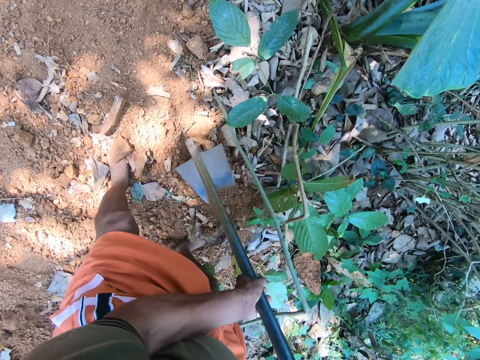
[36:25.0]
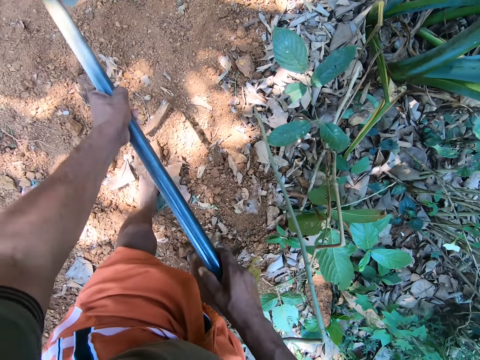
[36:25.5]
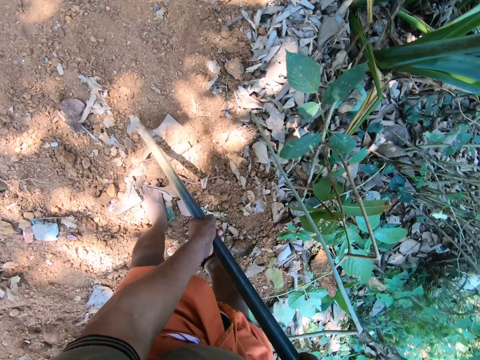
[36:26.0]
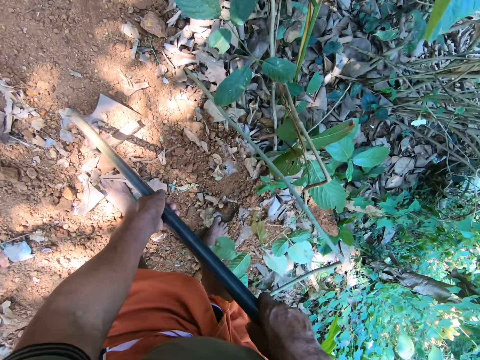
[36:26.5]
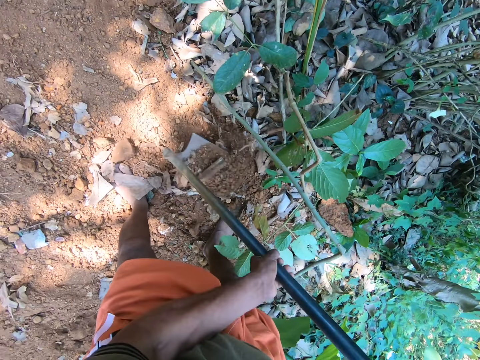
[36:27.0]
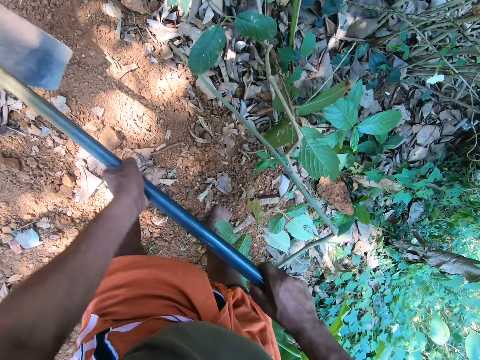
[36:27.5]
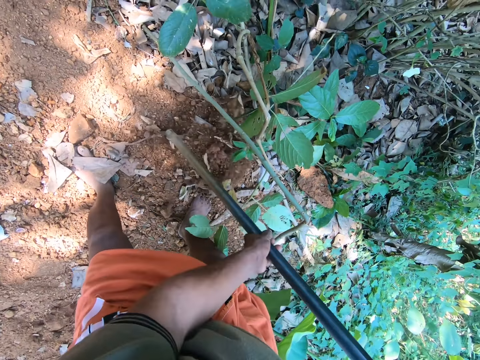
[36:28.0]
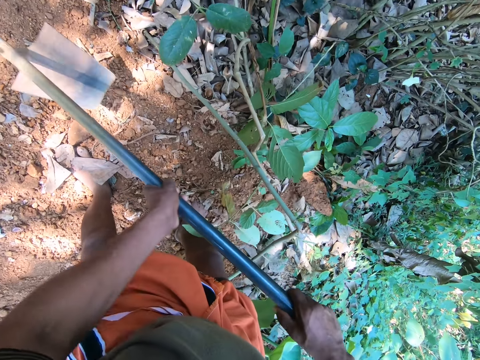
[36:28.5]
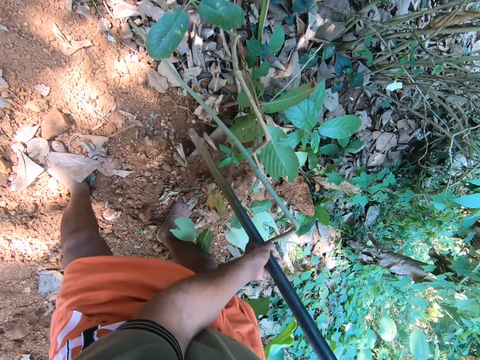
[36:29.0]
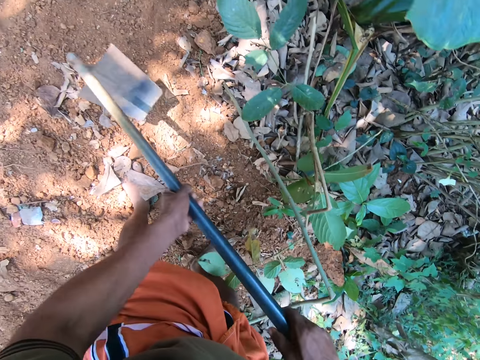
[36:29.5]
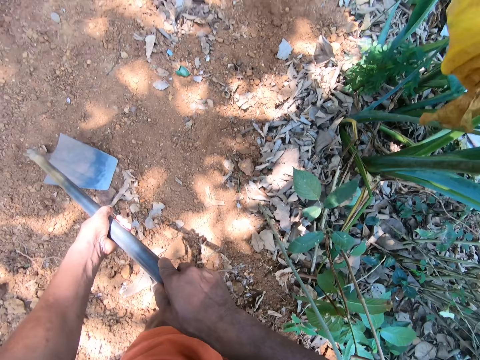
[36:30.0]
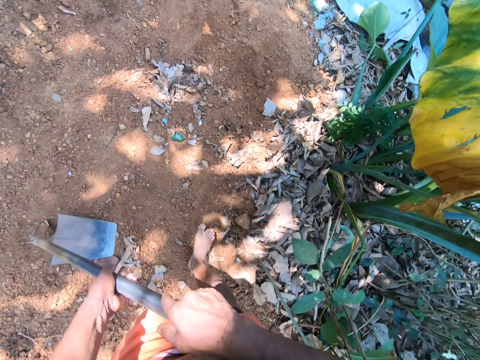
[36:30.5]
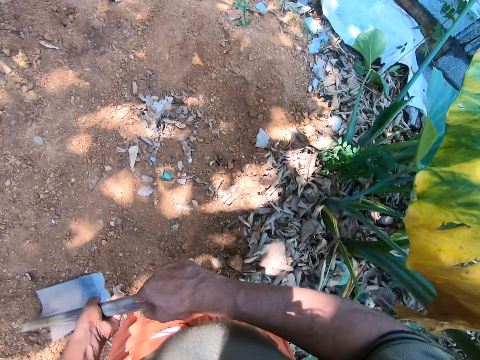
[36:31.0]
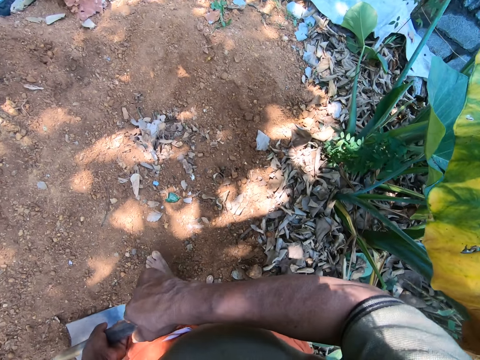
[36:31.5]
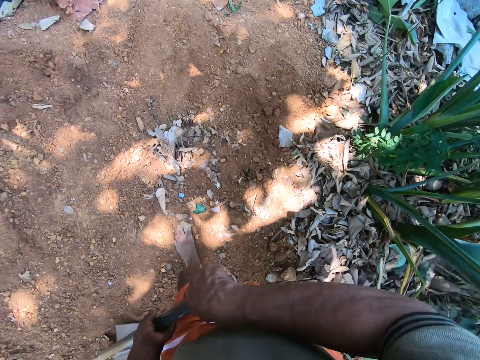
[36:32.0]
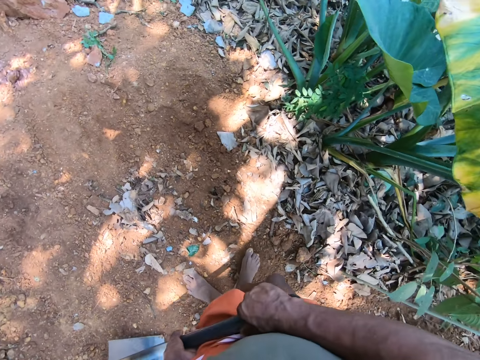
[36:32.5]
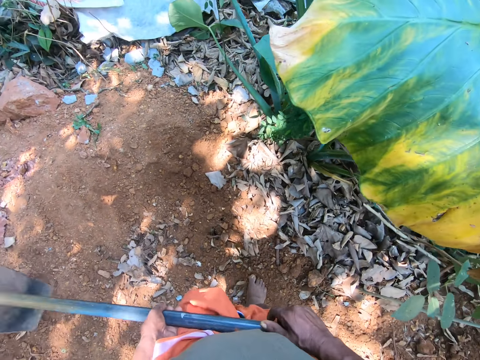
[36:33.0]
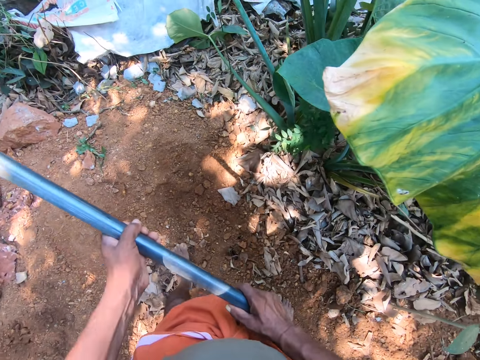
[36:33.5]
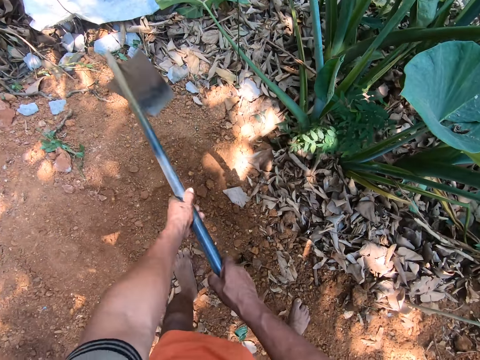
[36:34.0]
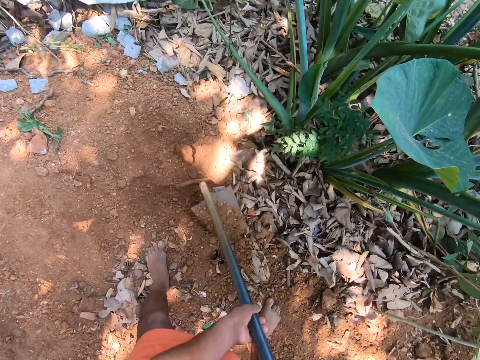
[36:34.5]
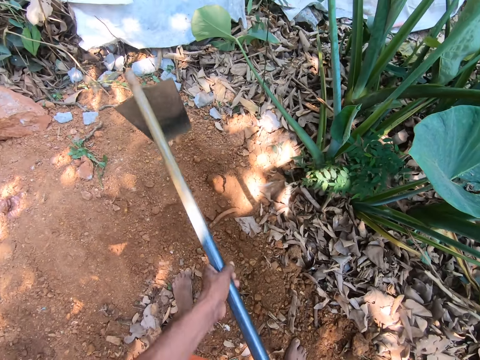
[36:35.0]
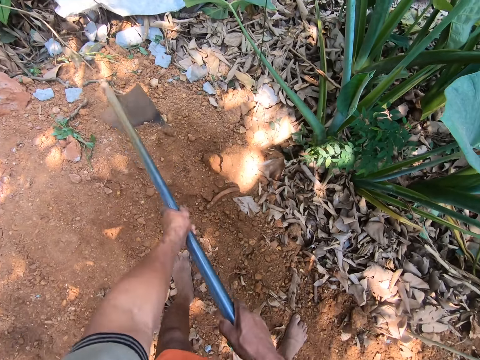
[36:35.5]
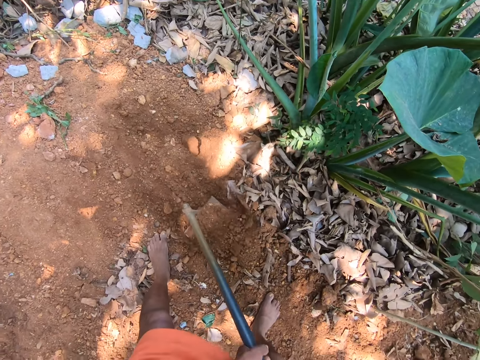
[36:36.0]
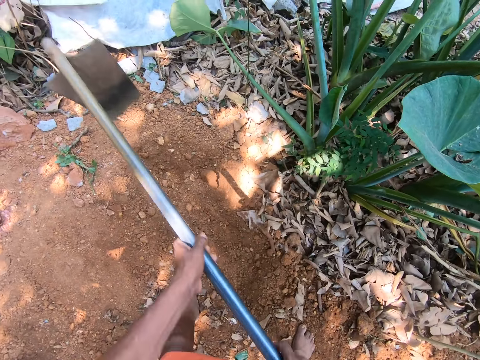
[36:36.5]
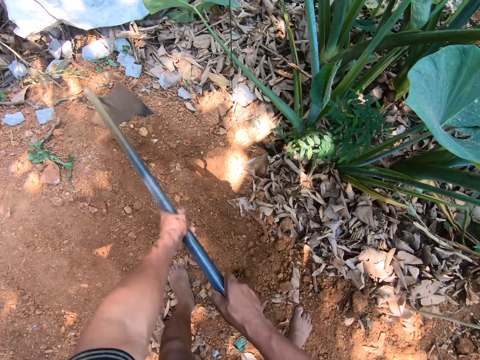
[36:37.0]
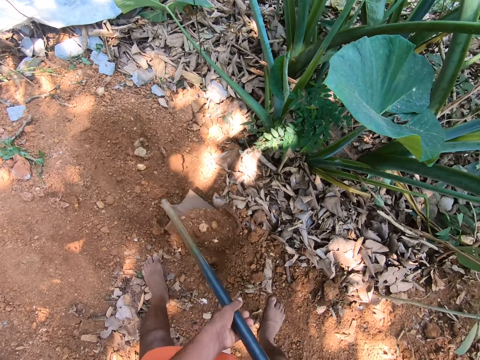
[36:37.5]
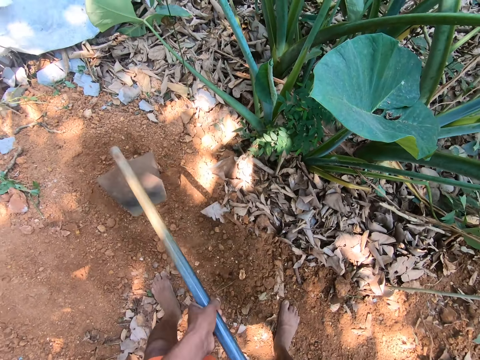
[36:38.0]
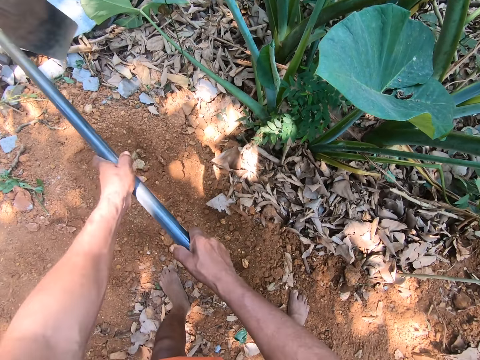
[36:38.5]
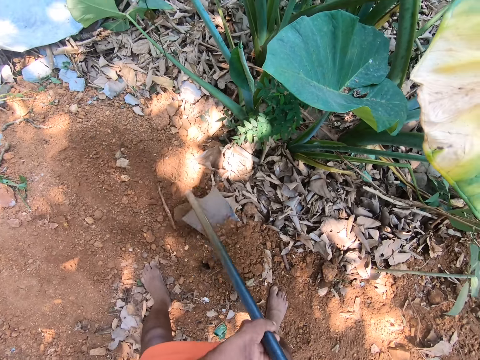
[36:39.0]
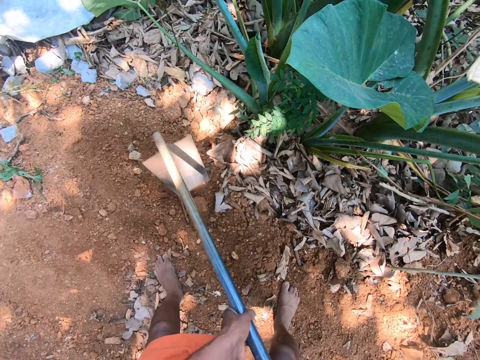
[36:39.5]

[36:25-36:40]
The camera wearer looks around. They dig the ground with the hoe in both hands.

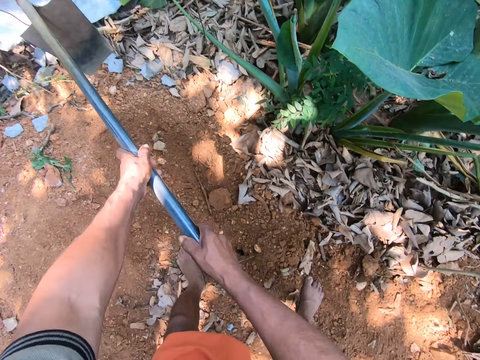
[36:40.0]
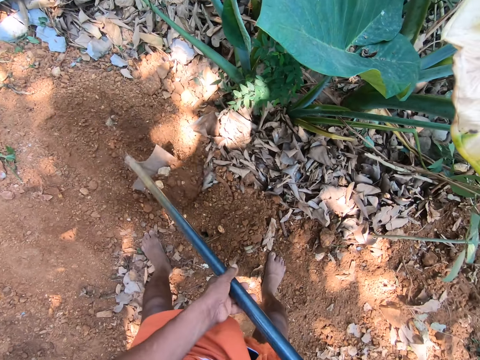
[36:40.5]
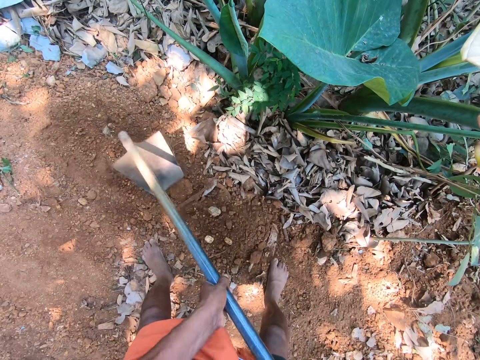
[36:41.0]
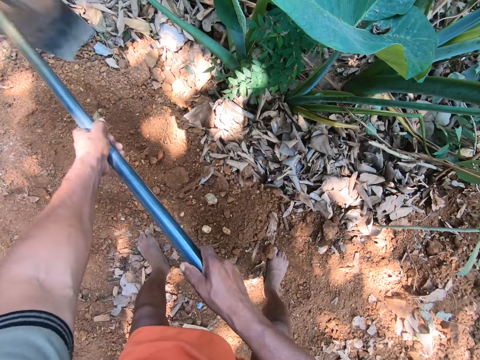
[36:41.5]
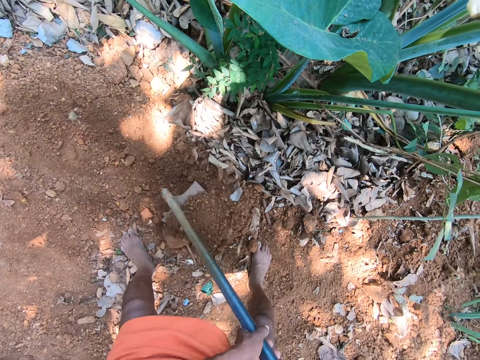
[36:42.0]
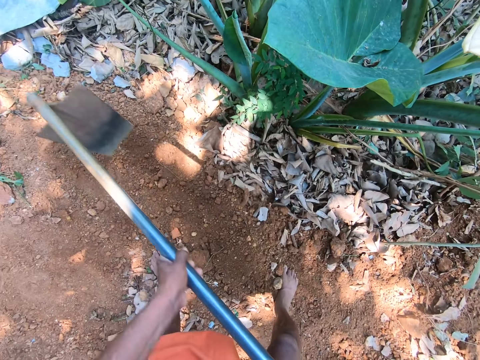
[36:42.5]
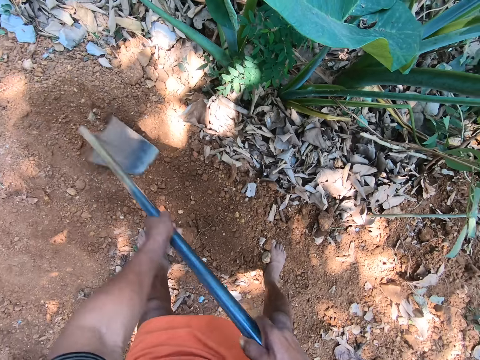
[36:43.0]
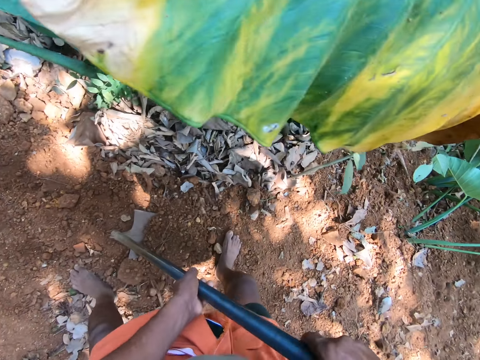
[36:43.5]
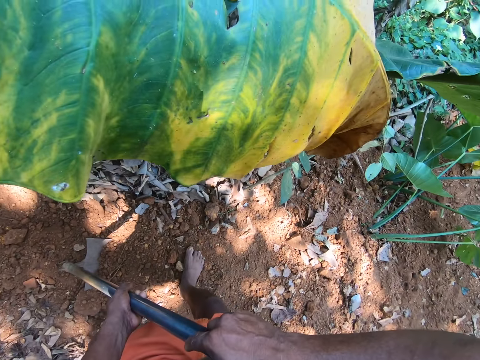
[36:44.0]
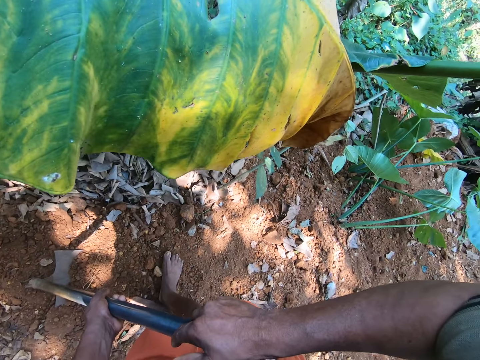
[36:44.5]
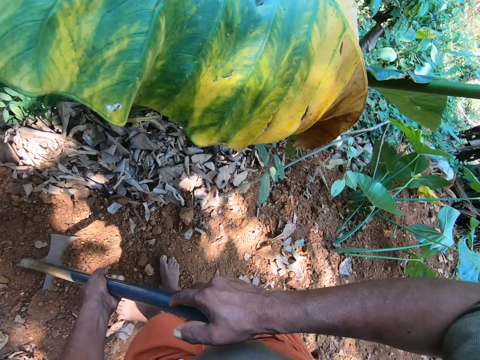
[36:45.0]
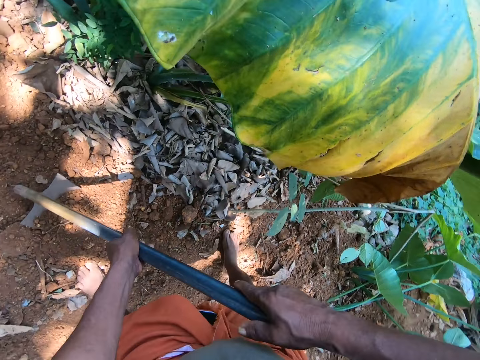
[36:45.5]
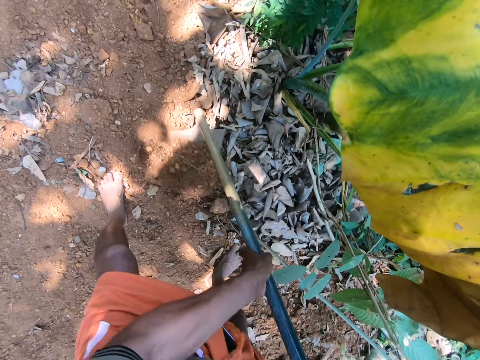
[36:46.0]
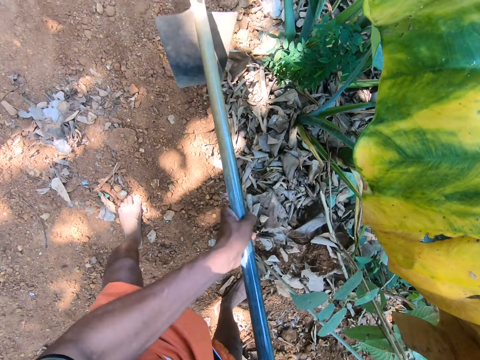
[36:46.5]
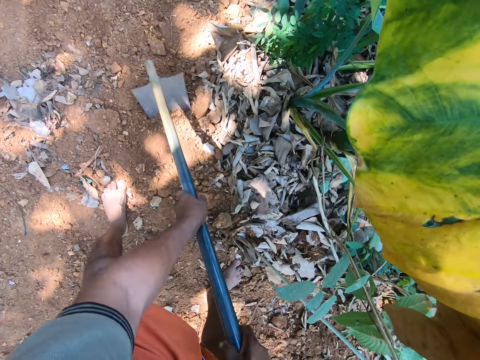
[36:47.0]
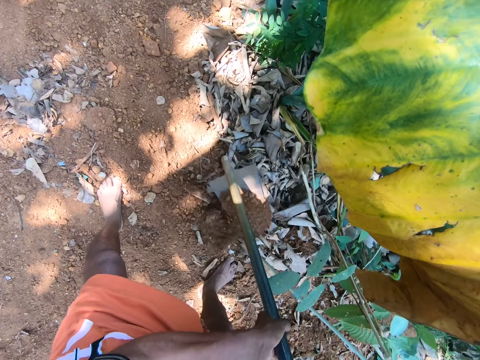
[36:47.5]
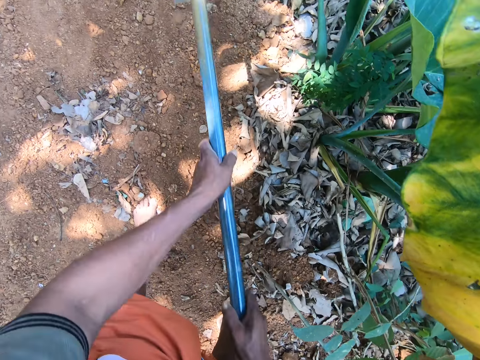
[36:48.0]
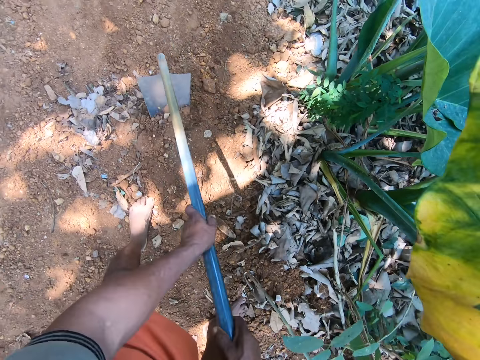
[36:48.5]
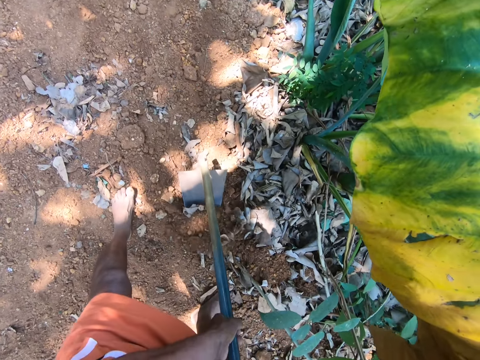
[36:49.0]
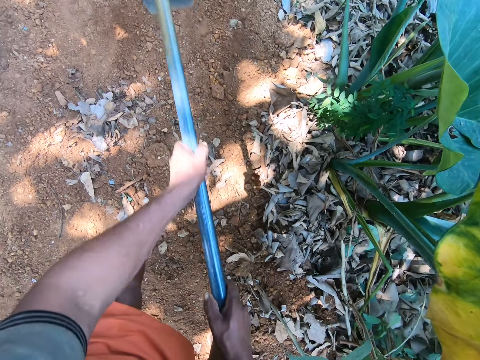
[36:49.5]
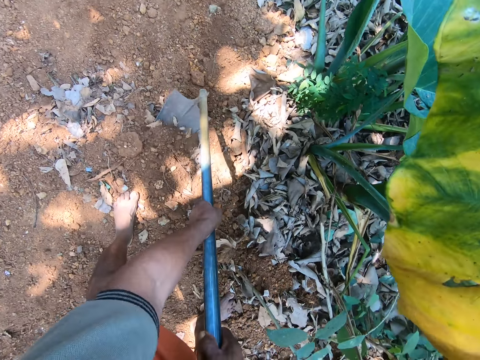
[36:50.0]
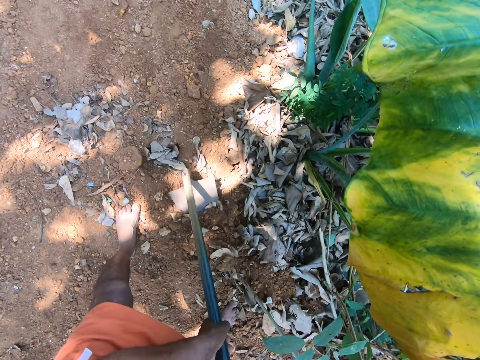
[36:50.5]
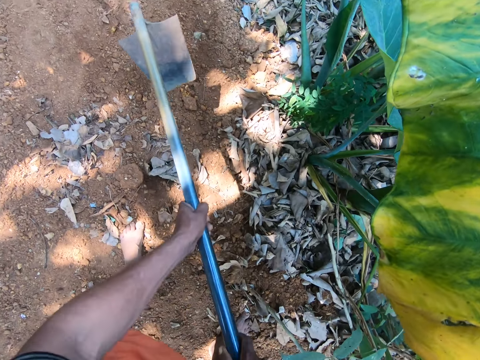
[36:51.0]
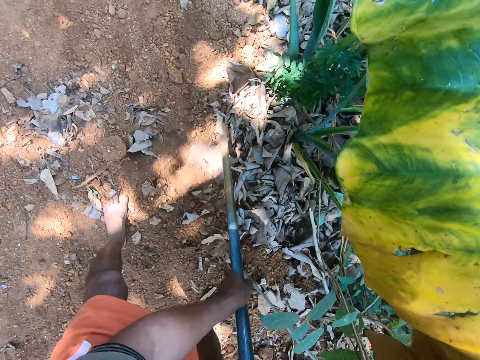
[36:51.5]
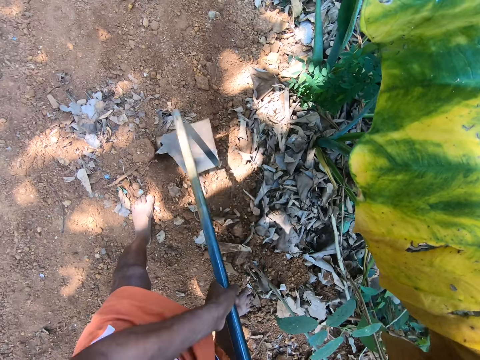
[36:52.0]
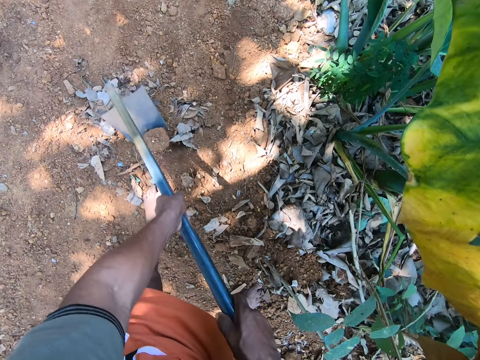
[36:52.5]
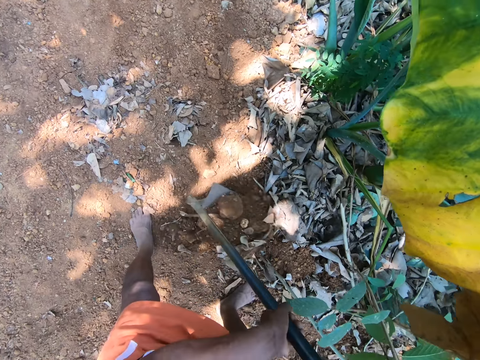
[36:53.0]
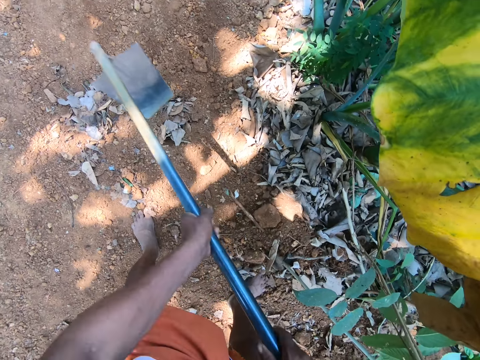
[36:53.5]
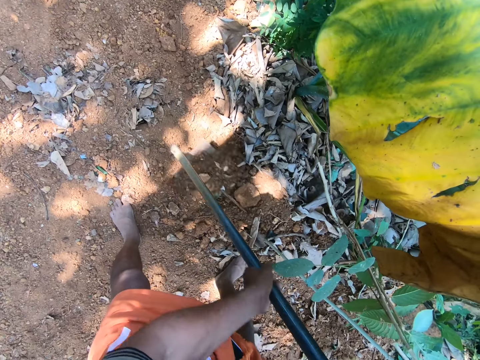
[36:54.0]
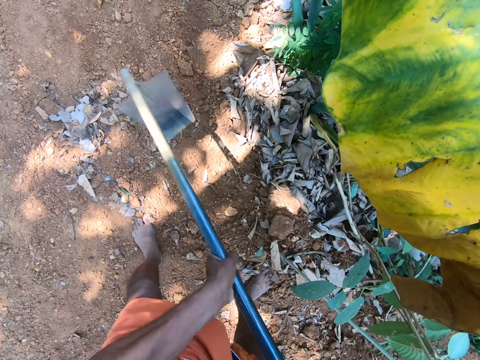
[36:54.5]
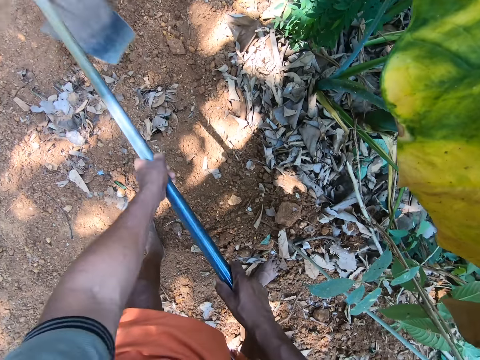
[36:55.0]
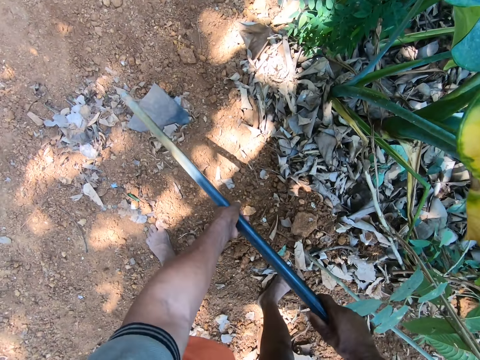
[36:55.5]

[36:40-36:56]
The camera wearer looks around.
